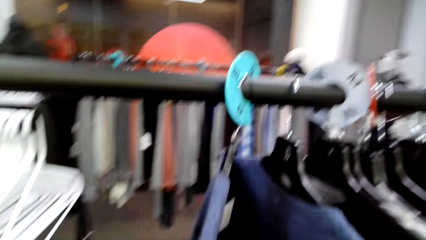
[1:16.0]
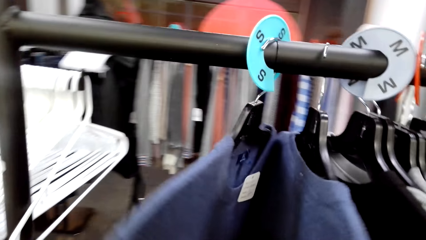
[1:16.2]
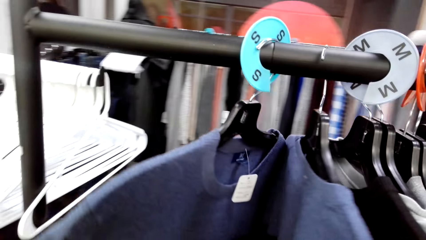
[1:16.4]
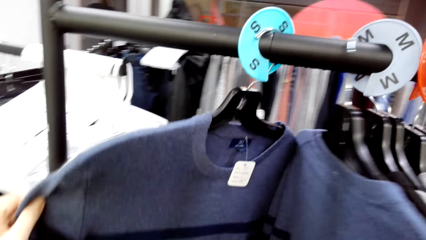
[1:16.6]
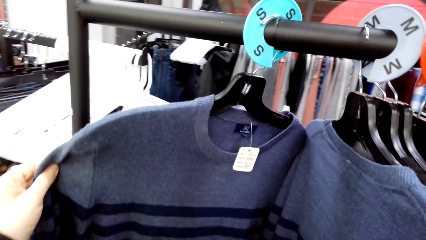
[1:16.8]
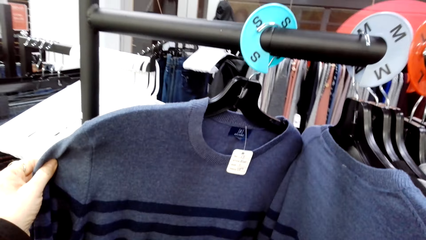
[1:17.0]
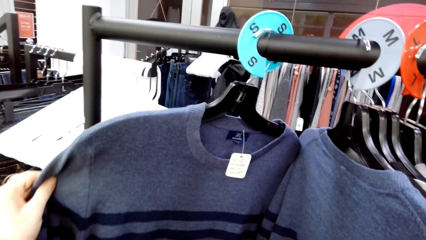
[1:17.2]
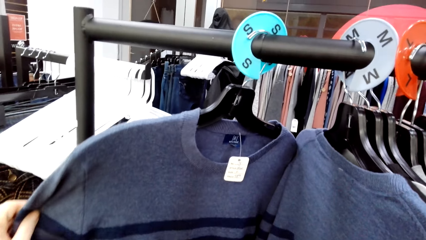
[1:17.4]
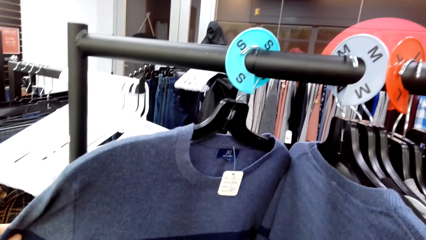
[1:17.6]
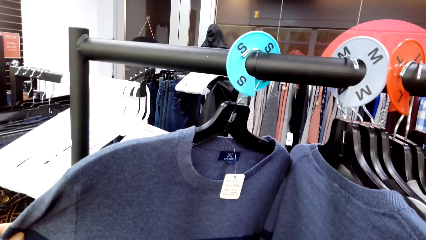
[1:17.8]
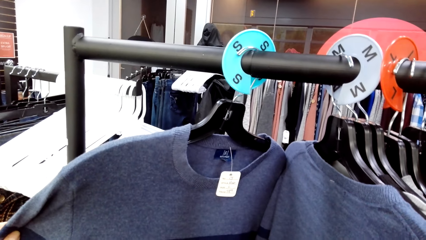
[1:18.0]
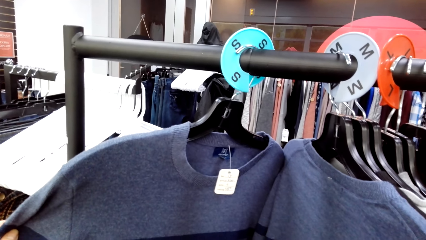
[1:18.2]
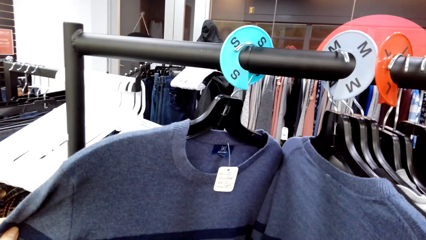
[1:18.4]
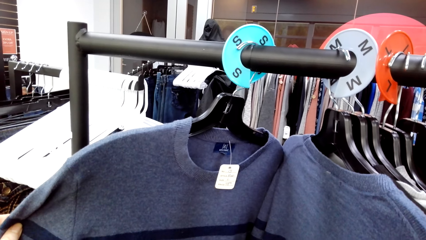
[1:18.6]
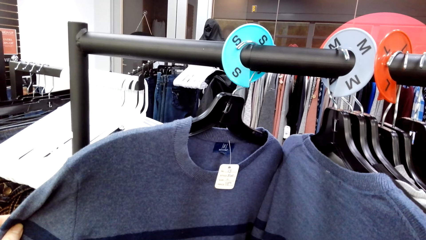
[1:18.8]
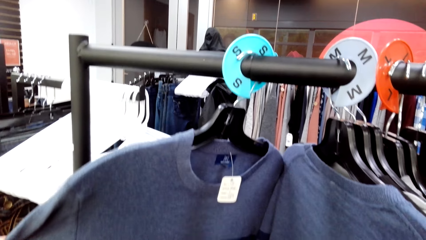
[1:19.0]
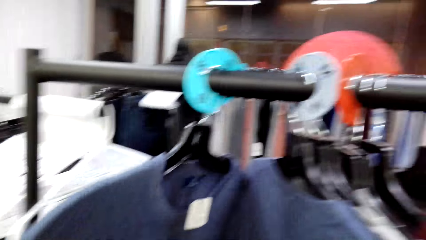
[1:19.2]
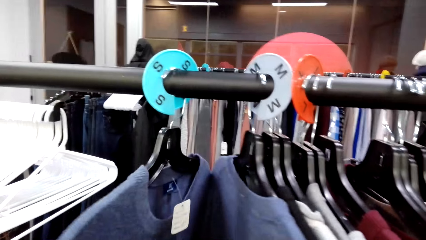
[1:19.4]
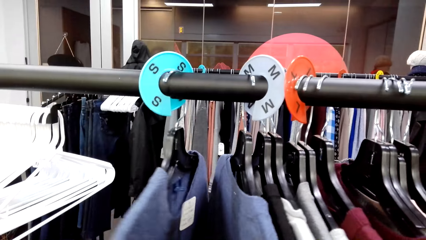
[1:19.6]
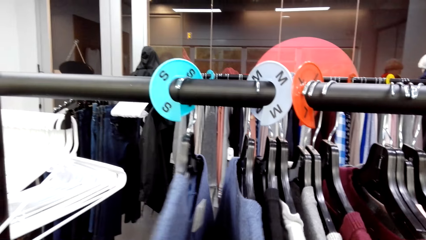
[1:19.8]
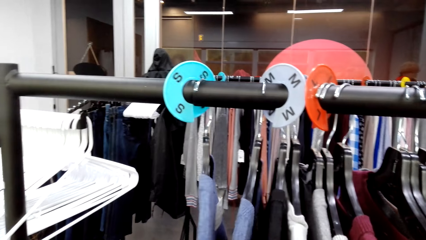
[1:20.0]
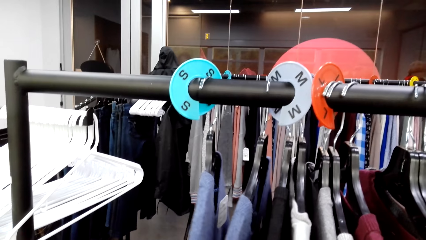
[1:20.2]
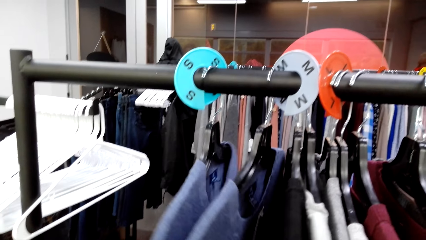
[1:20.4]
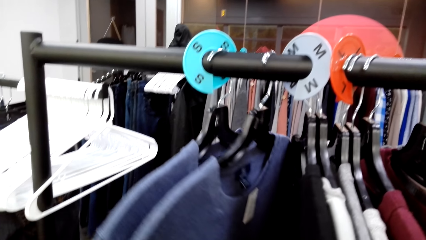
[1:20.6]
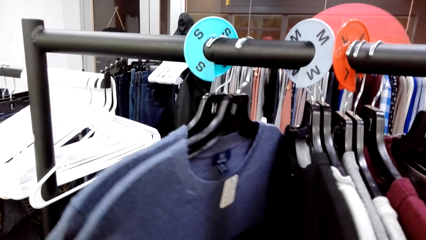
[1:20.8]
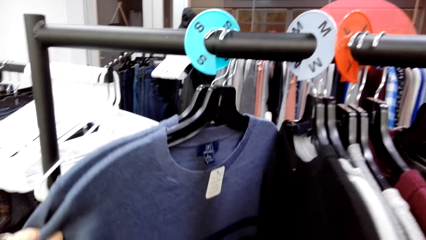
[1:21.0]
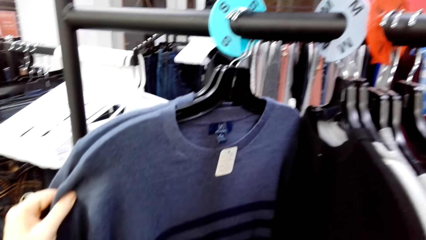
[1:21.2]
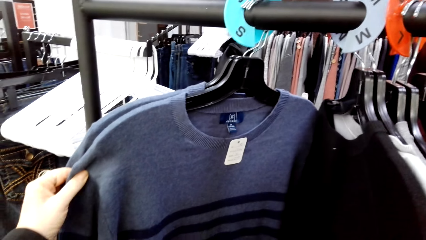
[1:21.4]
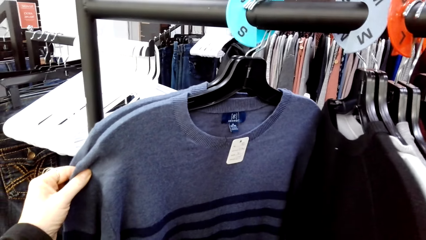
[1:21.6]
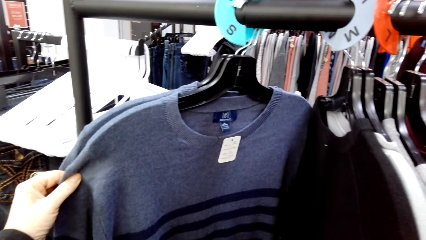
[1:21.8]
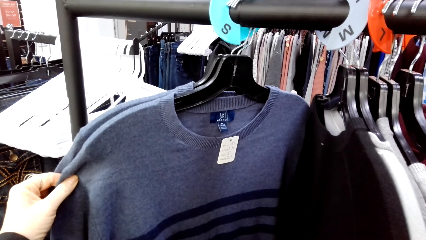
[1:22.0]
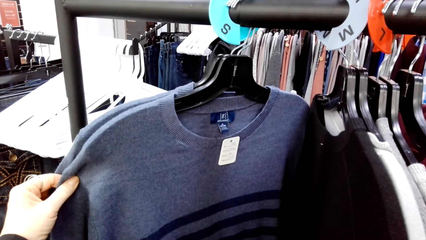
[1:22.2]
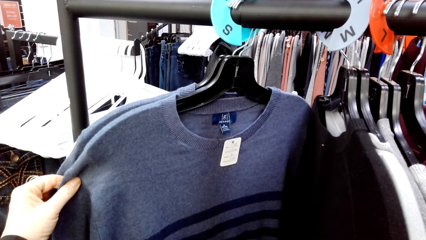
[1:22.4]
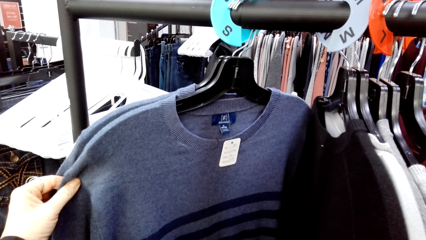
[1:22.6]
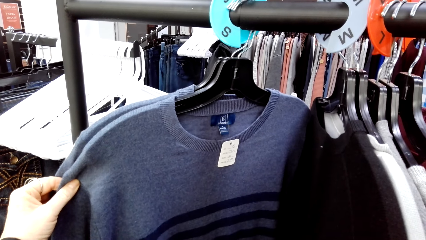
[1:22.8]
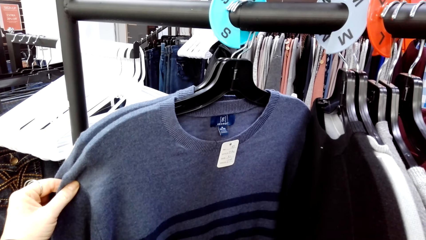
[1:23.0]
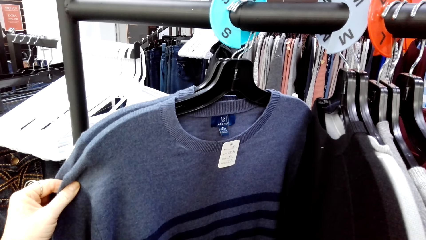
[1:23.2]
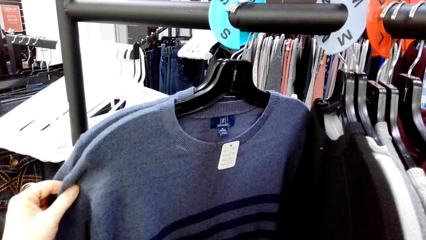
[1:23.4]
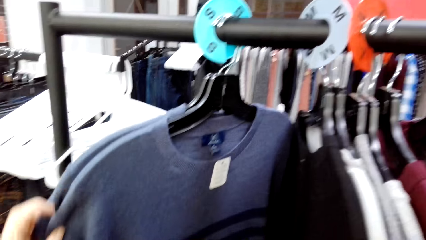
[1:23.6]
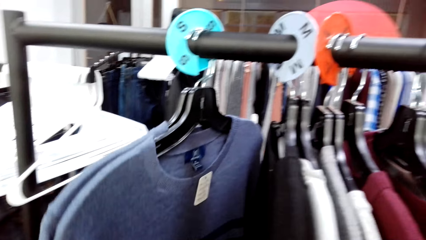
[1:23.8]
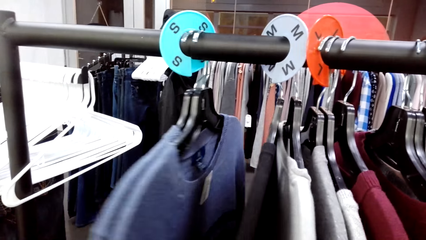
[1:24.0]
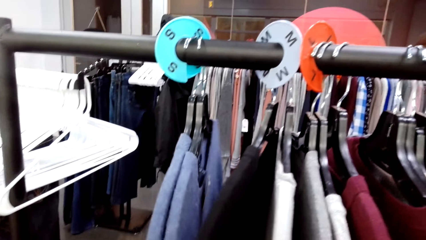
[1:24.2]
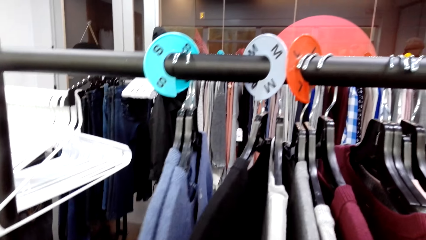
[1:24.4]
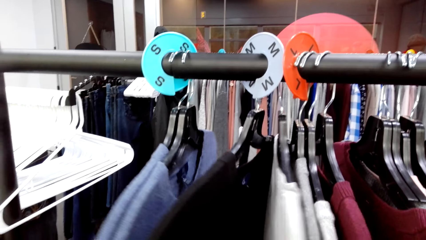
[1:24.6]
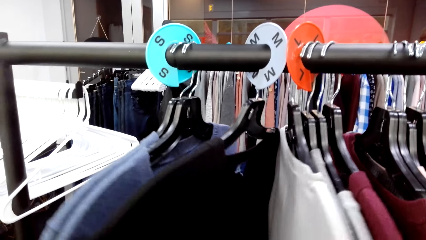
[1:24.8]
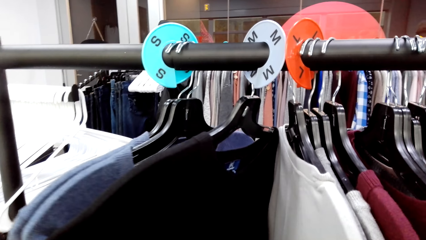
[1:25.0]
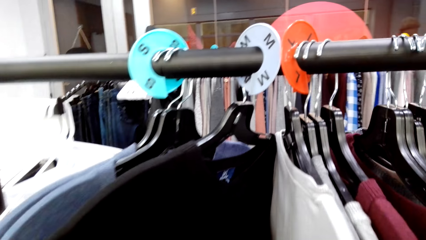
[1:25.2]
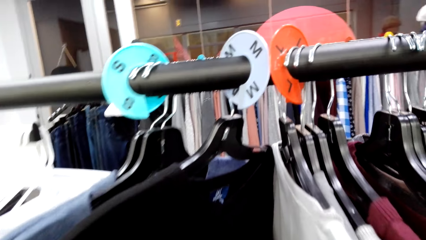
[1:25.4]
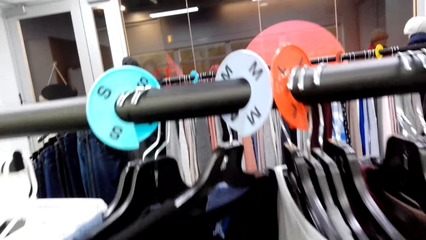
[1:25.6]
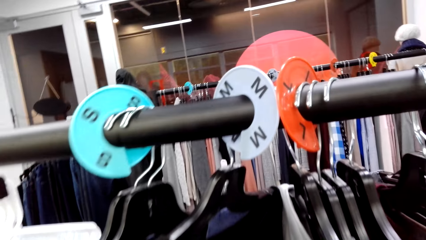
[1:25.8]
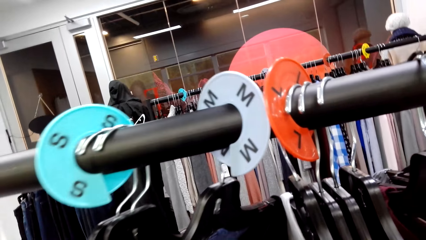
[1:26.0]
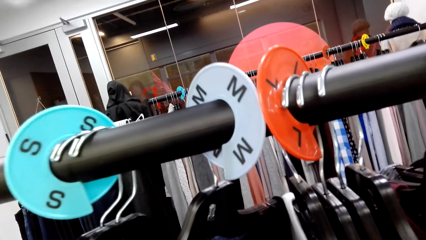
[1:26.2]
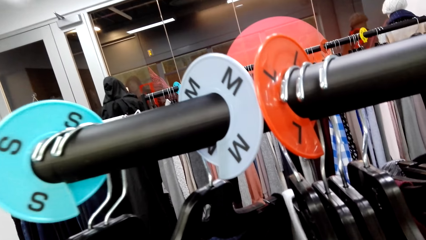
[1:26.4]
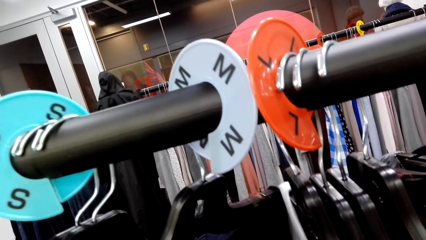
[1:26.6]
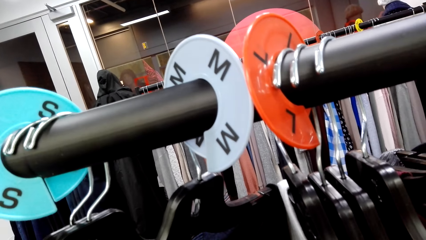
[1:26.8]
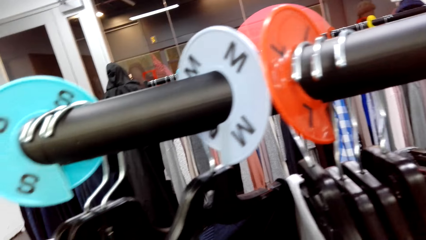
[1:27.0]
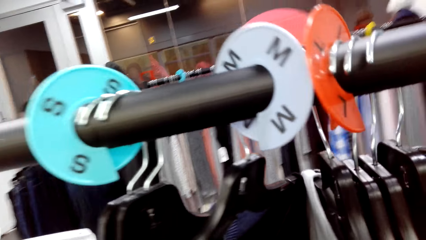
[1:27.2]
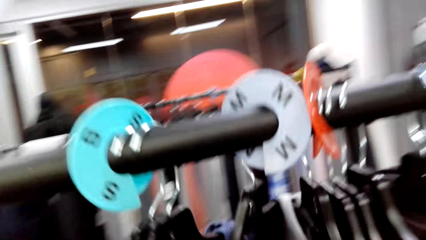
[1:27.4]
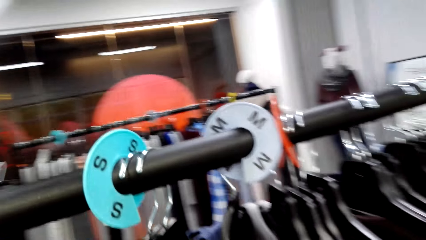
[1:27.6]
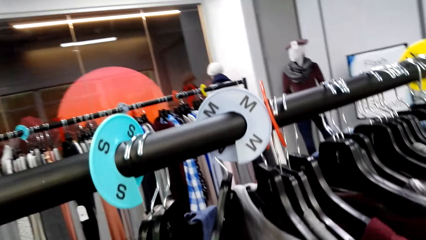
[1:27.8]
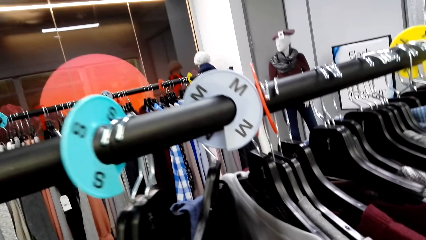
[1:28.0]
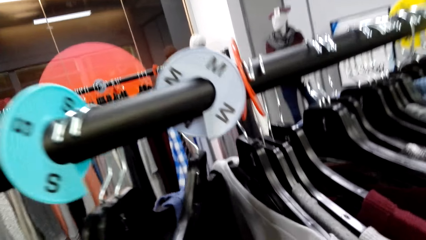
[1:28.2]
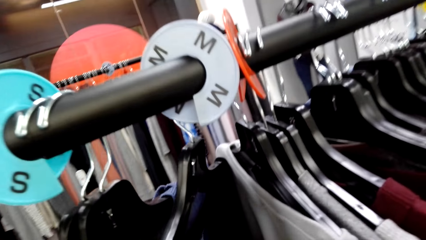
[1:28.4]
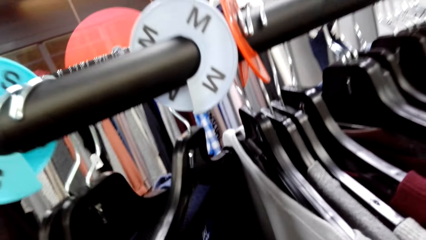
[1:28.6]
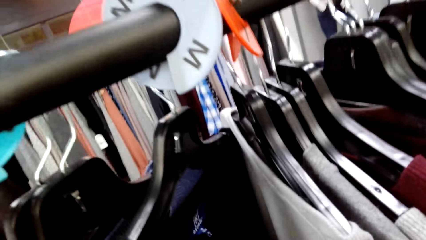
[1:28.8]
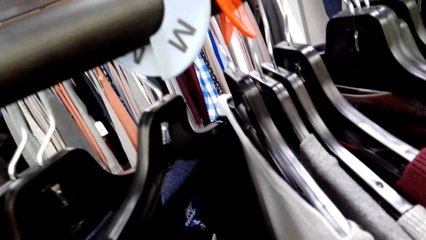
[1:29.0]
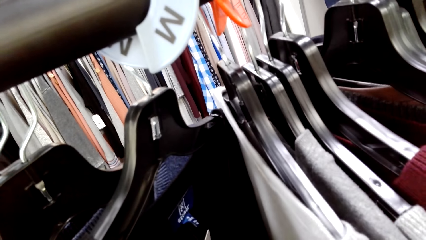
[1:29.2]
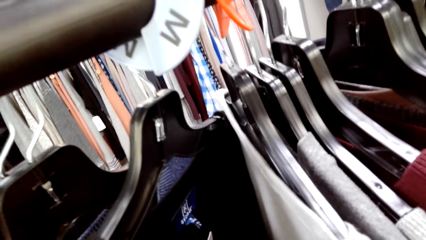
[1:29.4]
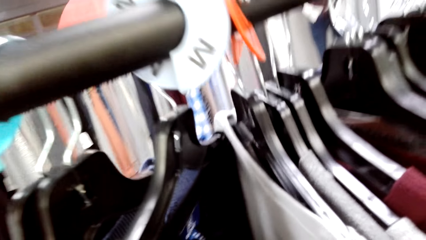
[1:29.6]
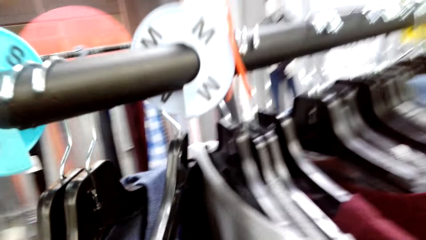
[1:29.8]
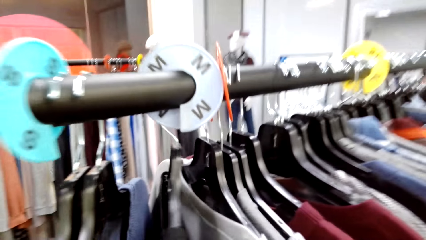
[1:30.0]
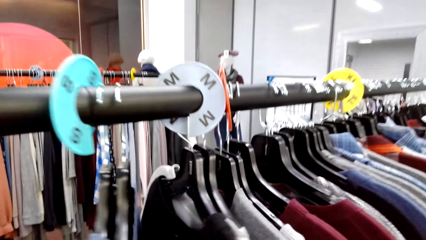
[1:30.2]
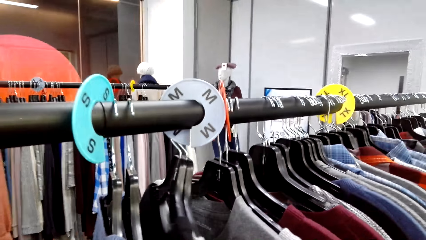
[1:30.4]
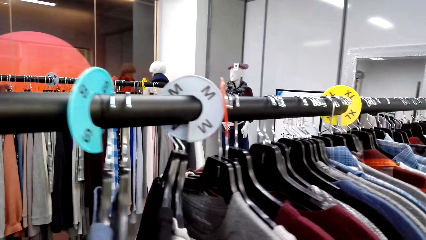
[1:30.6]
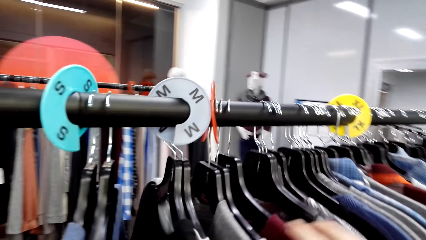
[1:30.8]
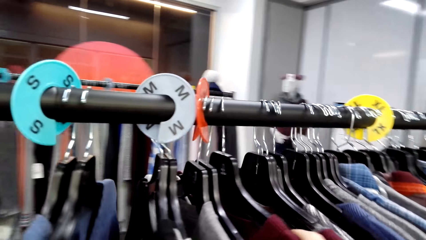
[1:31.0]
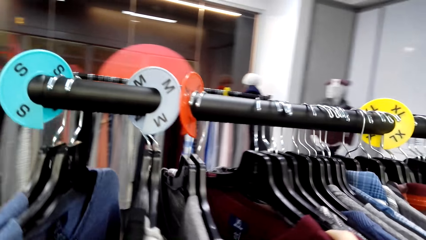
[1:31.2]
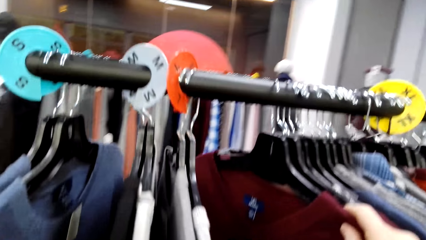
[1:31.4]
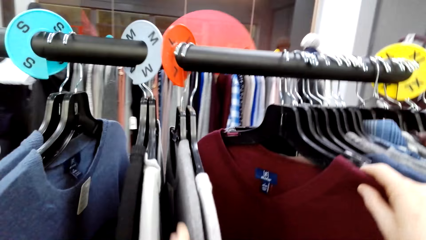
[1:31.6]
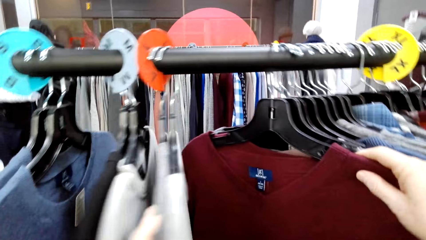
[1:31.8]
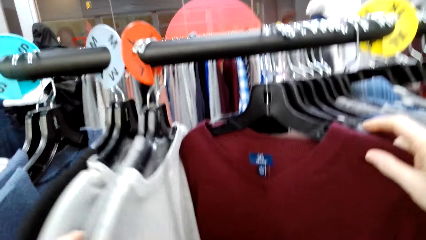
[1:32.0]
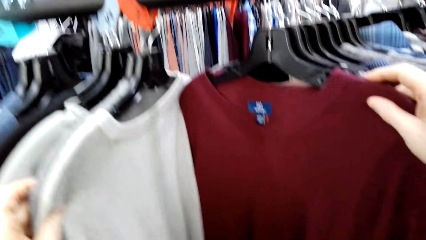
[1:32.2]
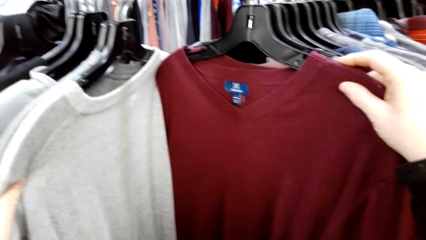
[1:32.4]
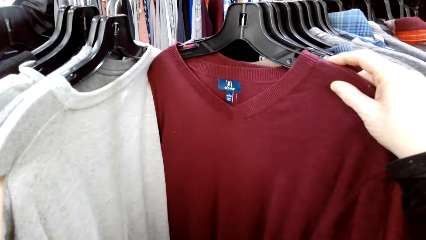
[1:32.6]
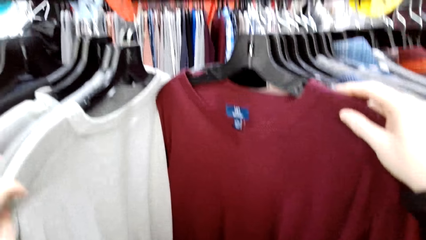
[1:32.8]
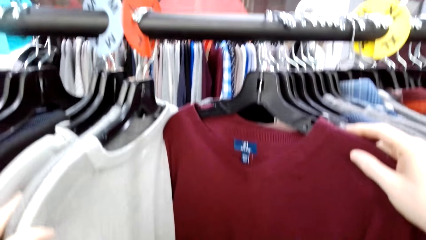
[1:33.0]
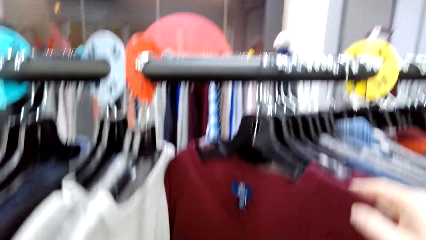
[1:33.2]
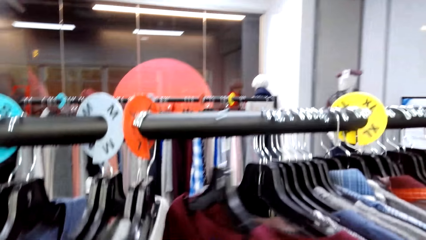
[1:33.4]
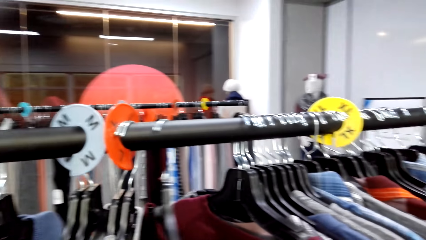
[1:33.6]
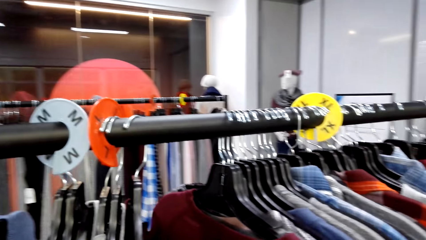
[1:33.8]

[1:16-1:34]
The camera wearer samples clothes on a clothing hanger stand in the store. They touch a sweater.
